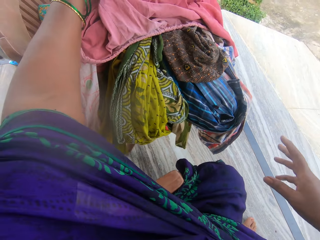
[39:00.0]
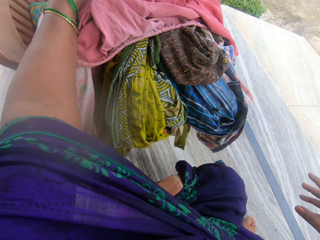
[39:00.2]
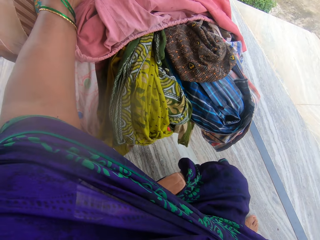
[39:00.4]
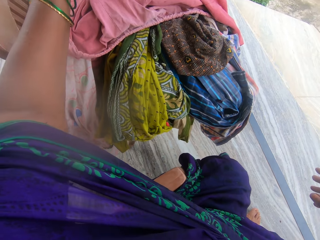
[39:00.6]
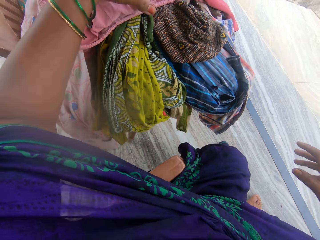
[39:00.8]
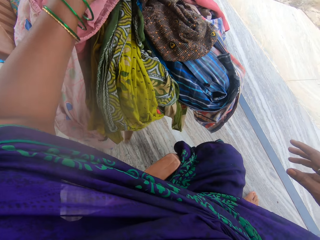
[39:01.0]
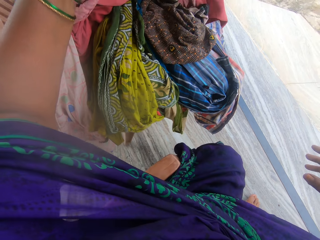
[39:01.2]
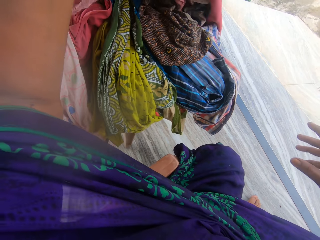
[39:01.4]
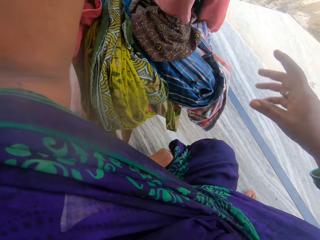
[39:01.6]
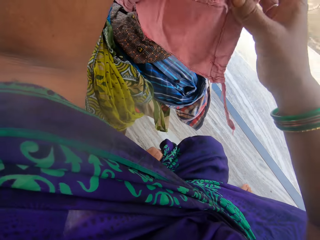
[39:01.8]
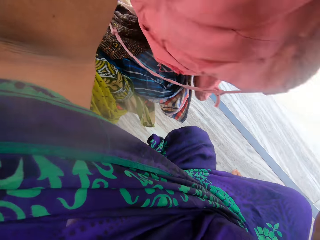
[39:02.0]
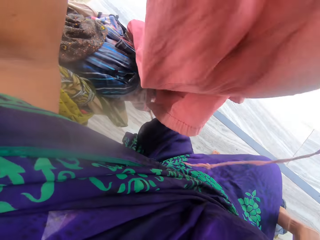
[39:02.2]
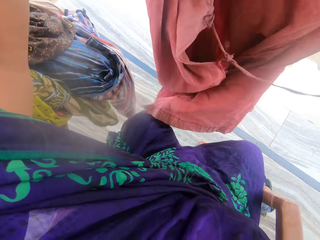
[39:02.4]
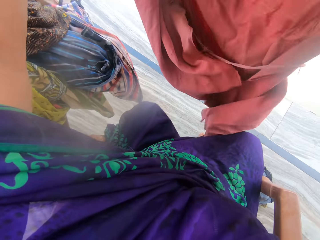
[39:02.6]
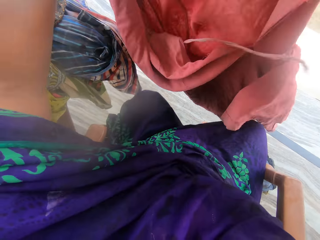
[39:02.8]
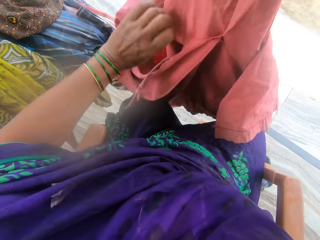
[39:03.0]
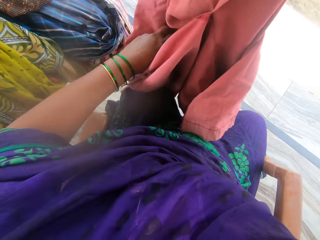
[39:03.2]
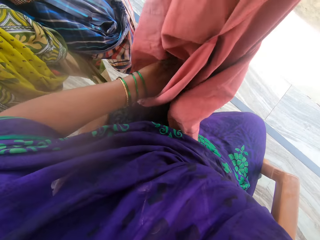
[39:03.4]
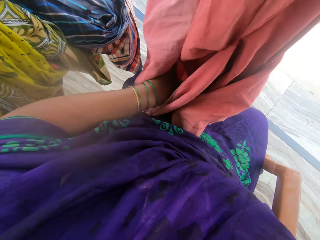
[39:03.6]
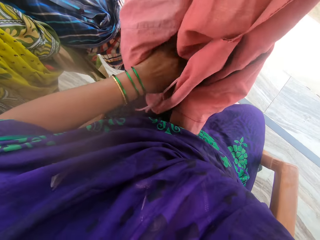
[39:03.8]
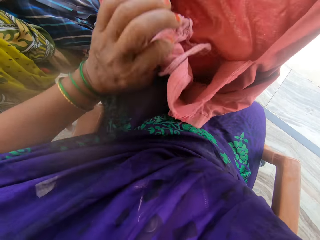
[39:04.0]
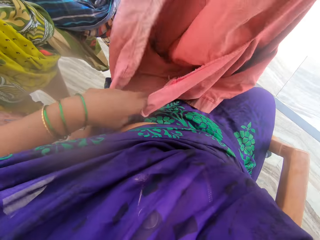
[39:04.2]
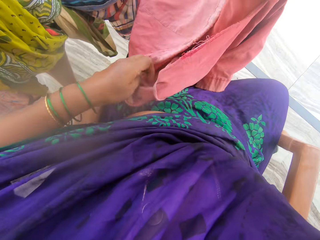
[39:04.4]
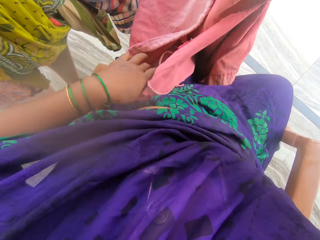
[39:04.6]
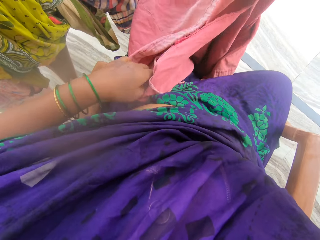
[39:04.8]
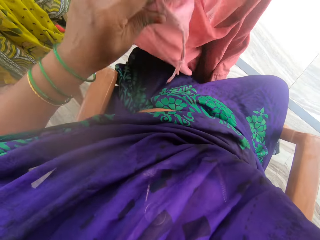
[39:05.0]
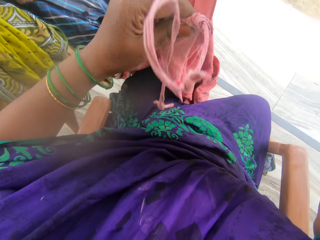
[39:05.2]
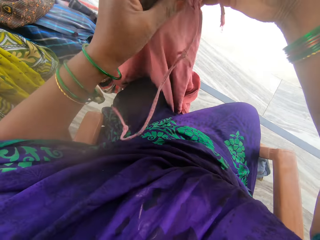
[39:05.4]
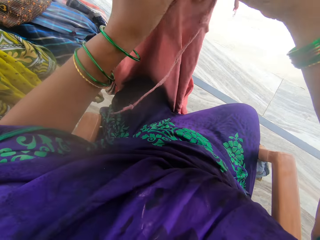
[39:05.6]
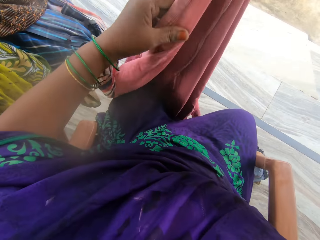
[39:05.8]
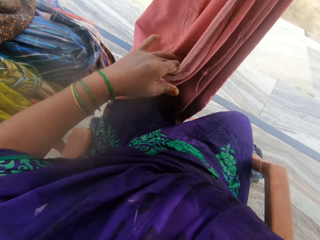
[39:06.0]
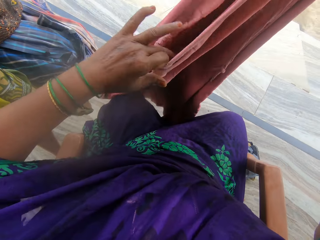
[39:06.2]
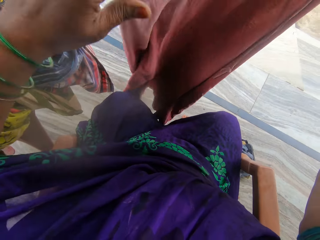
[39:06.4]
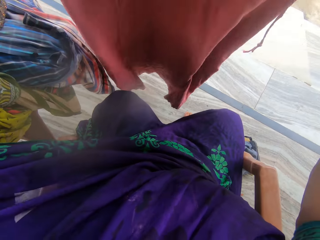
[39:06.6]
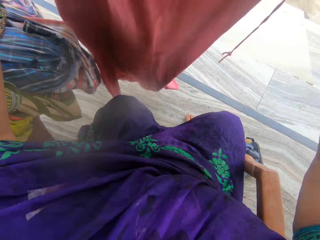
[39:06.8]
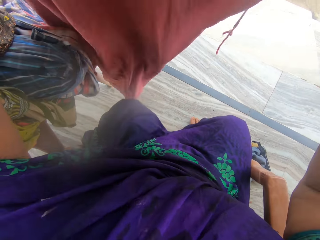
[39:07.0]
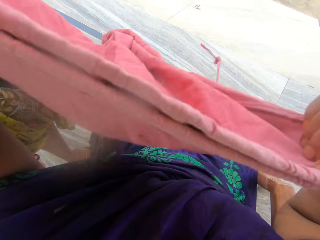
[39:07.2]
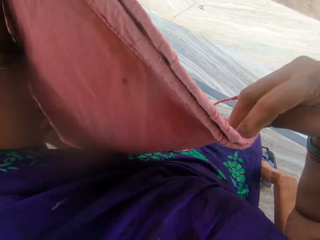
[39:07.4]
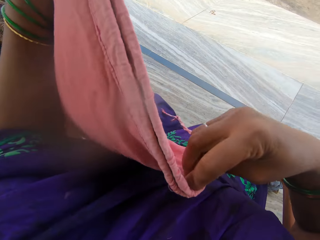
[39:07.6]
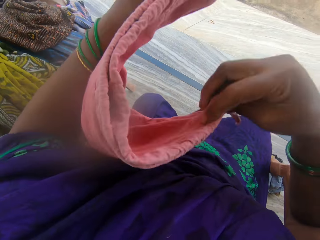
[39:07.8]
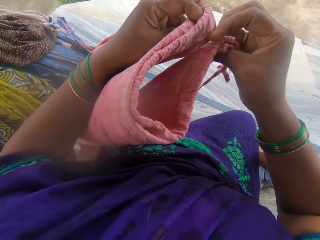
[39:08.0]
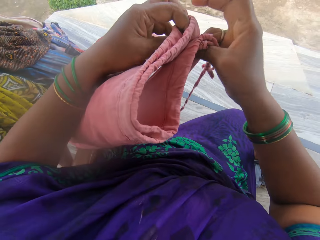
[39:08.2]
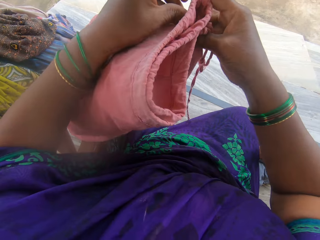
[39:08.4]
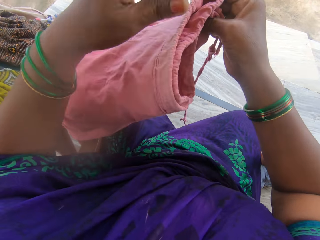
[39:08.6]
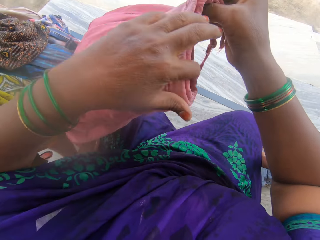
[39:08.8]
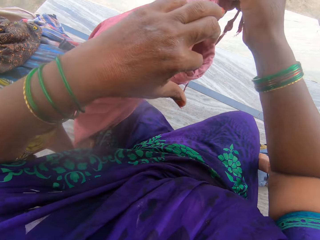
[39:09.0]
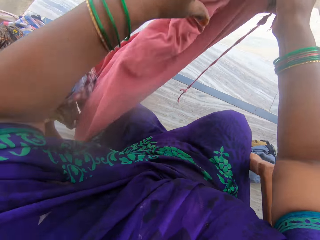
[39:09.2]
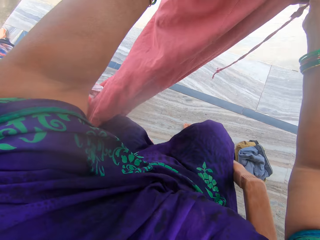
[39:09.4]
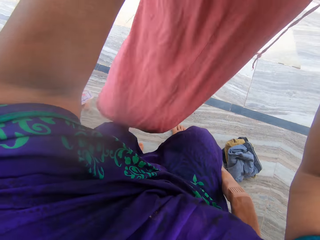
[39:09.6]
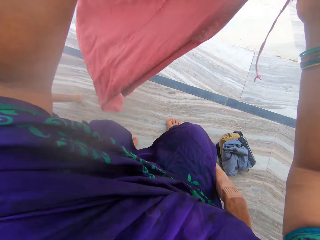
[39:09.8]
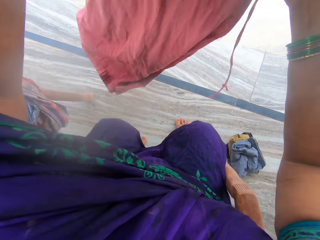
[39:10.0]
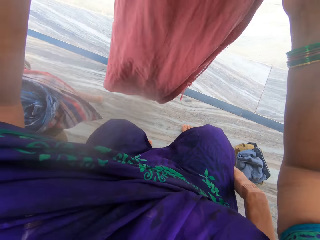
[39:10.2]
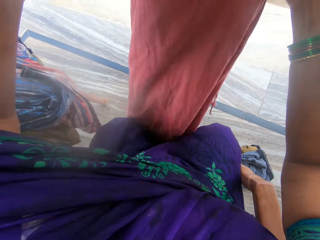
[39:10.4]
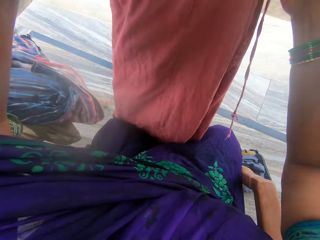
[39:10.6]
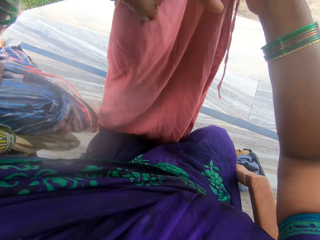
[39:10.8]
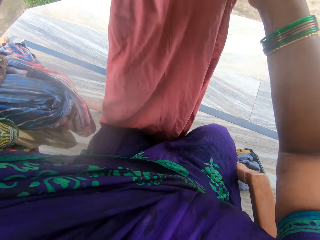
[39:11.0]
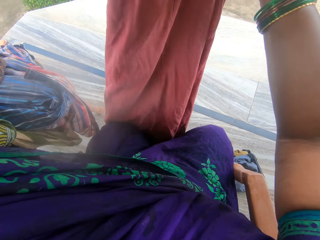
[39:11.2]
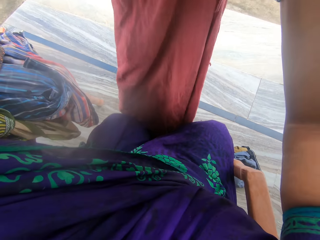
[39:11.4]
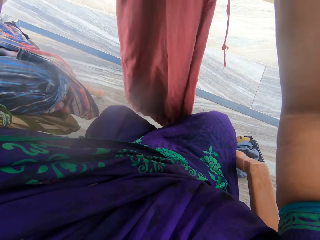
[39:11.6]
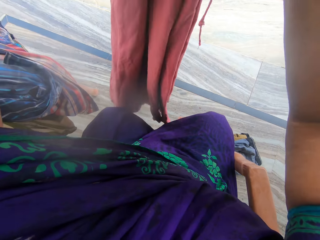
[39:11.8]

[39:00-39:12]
The camera wearer picks up a pink cloth from the chair. They lift the cloth. They fold the cloth. They fold the pink cloth.

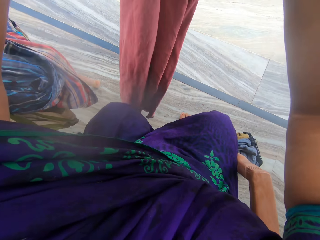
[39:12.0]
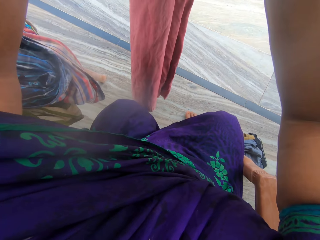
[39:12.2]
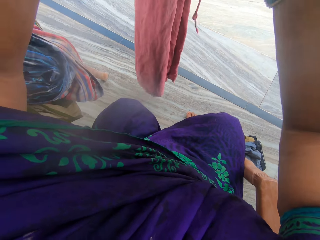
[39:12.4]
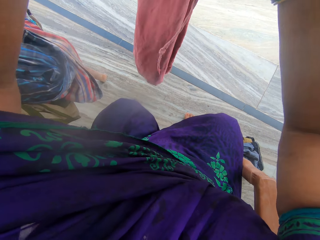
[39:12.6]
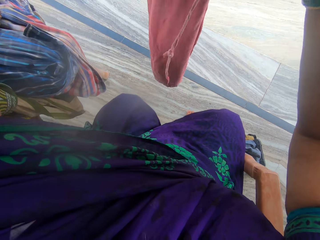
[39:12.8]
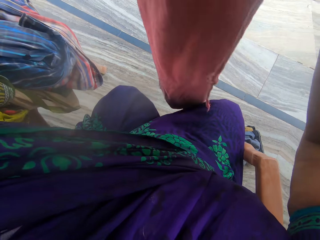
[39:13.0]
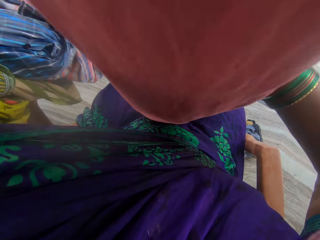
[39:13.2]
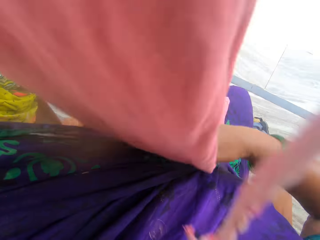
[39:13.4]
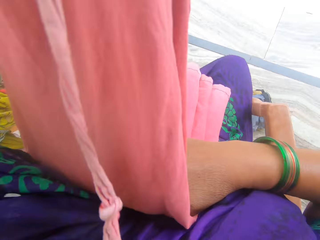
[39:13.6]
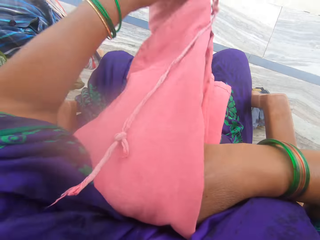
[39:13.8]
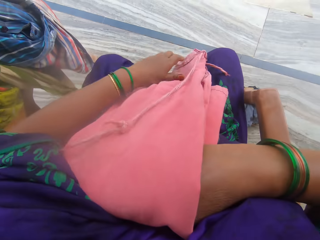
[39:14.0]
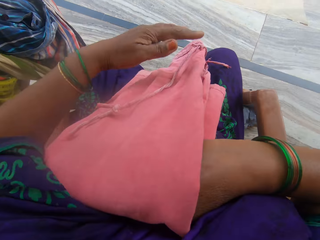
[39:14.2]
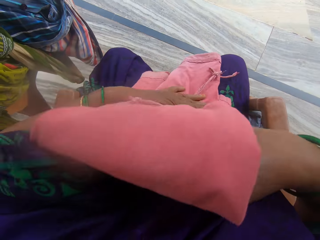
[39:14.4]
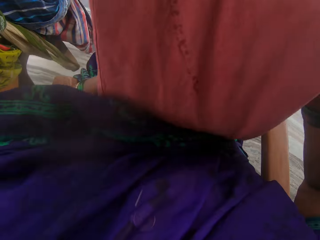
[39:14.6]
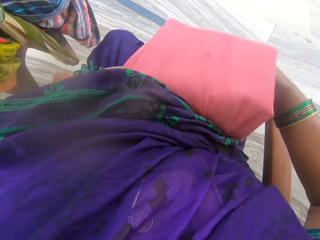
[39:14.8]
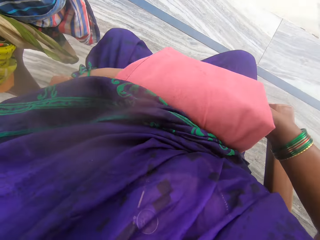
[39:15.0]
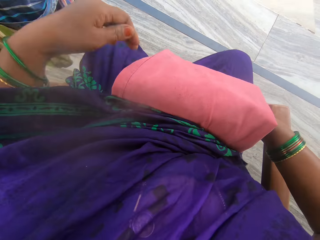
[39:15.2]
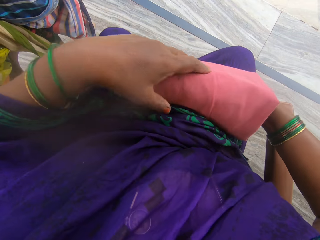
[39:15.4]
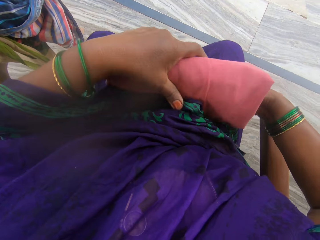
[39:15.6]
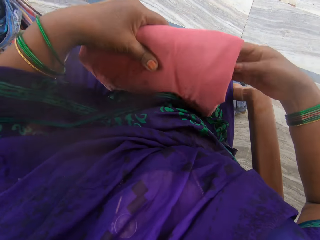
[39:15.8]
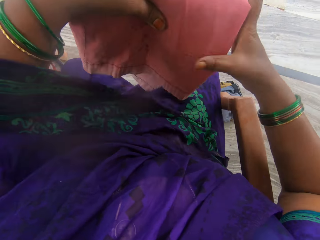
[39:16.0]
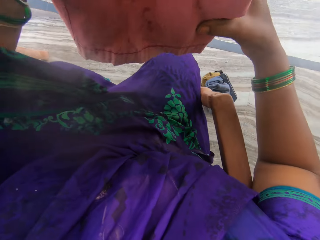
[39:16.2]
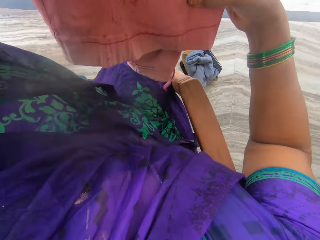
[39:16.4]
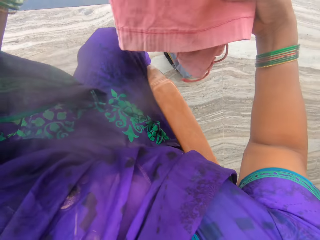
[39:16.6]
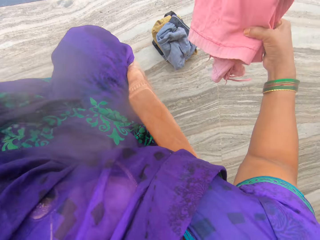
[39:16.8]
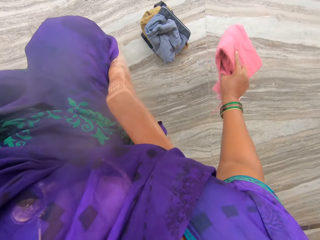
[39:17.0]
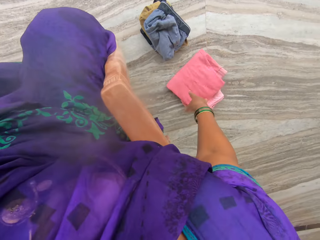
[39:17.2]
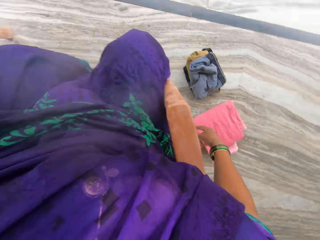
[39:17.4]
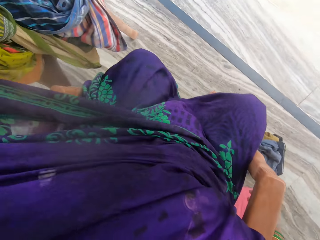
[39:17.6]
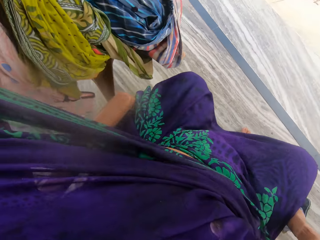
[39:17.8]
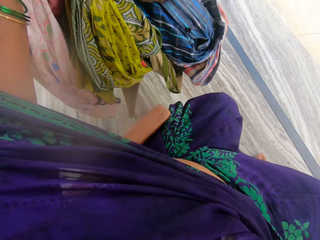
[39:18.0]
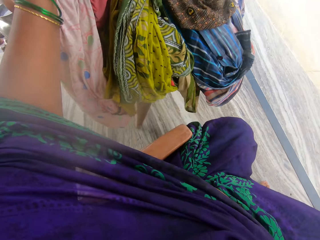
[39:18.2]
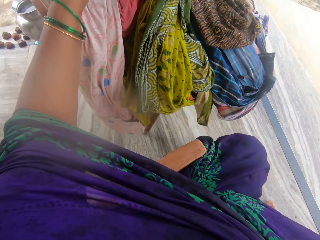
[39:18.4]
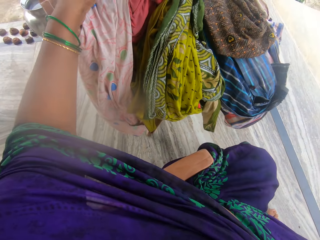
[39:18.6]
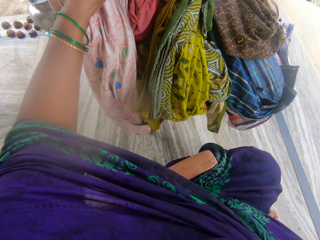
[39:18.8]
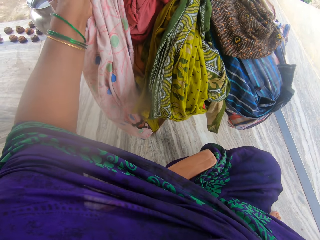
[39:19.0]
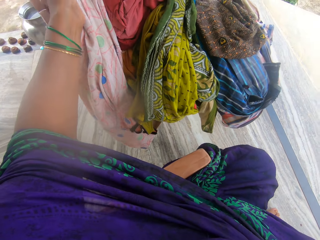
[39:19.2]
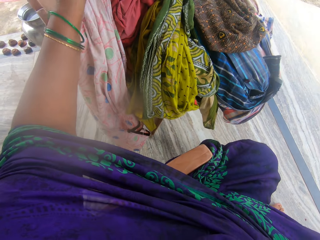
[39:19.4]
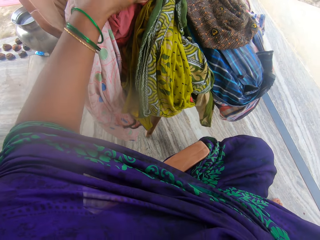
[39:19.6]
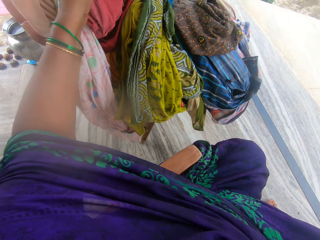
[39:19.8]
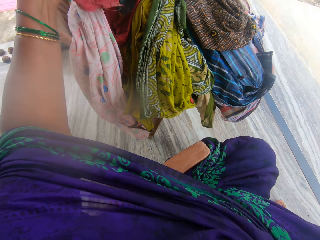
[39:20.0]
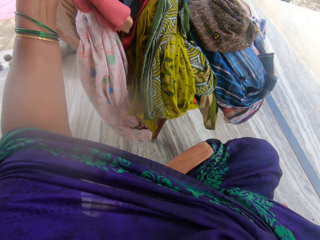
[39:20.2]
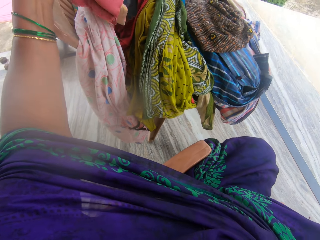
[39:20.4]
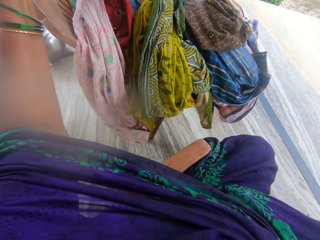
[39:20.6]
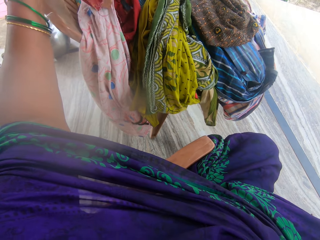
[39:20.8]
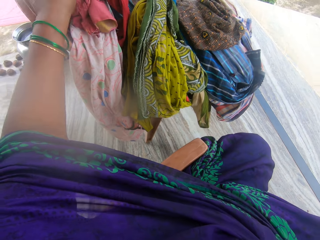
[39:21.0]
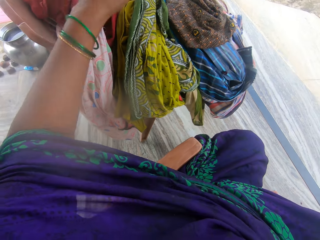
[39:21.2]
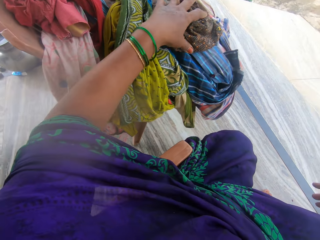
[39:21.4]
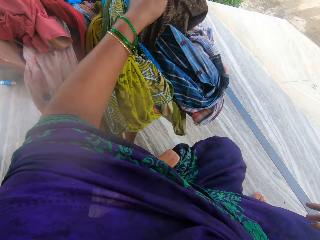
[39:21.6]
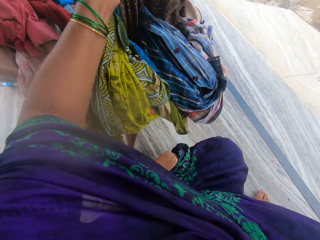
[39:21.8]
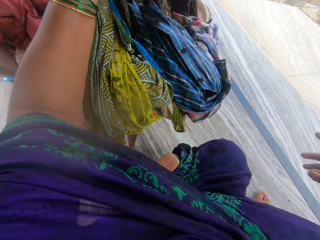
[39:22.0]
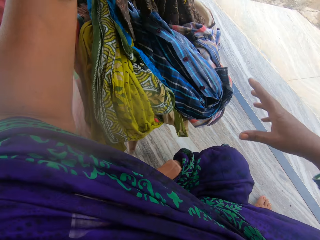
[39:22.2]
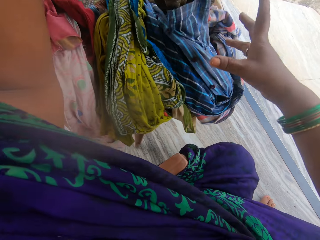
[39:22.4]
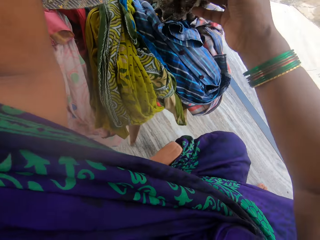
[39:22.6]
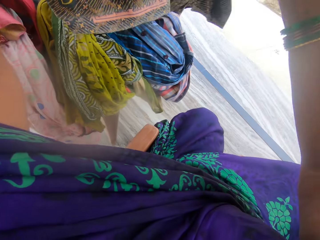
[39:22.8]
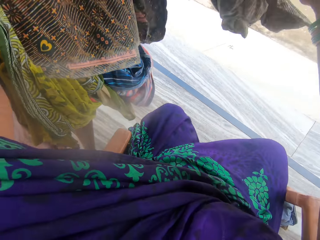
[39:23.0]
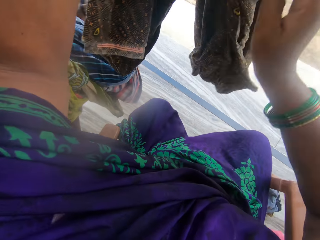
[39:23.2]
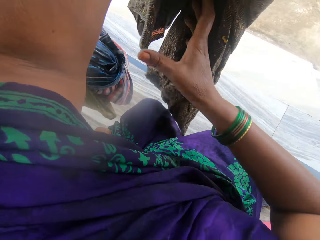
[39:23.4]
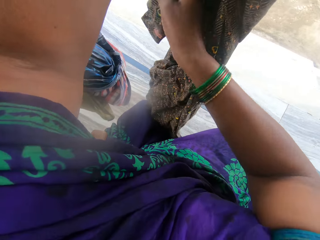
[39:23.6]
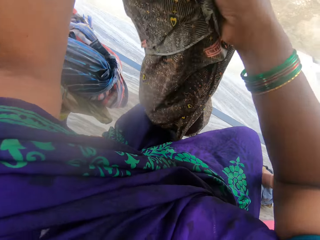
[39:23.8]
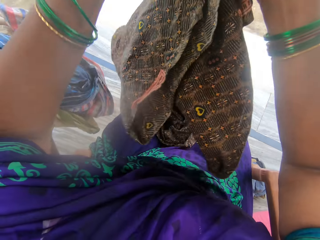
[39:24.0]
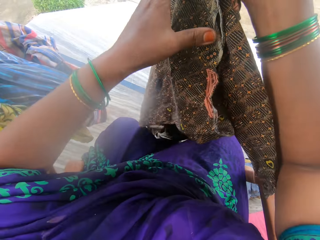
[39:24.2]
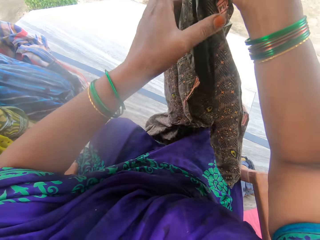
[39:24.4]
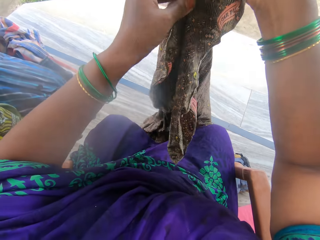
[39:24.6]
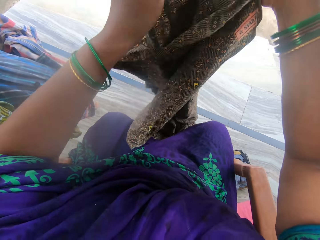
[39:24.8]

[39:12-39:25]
The camera wearer folds the pink cloth again. She holds the cloth on her chest. She keeps the pink cloth on the floor. She searches in the clothes. She touches a cloth on the chair. She picks up a material or dress from the chair. She stretches out the dress.
